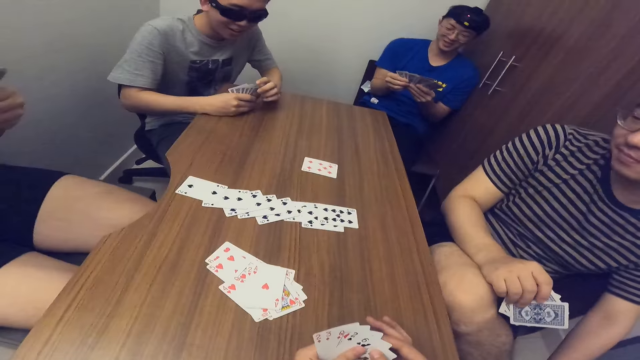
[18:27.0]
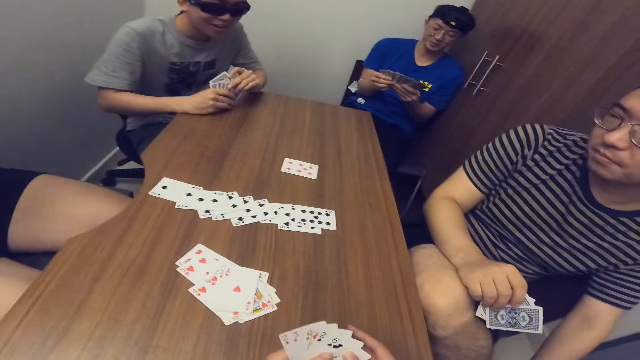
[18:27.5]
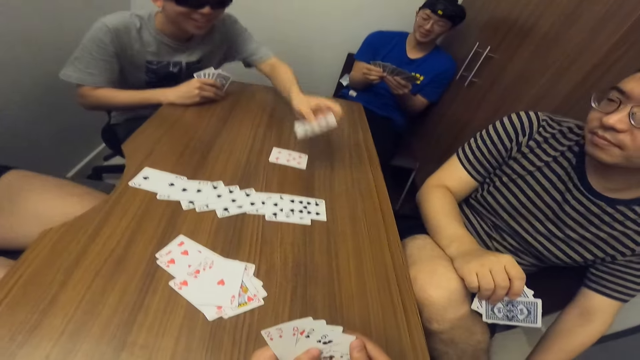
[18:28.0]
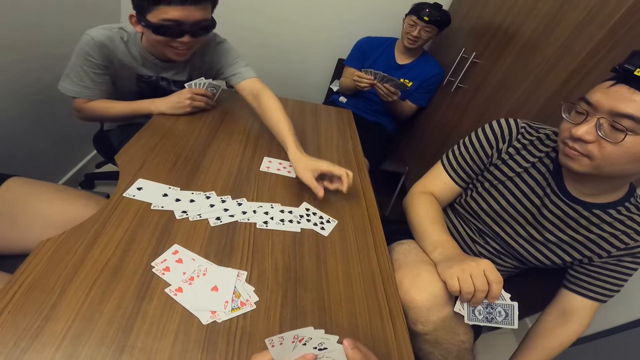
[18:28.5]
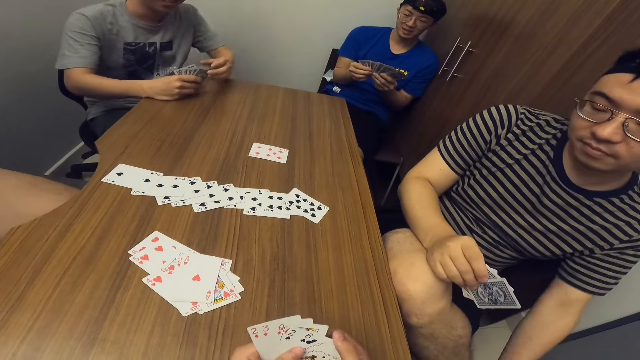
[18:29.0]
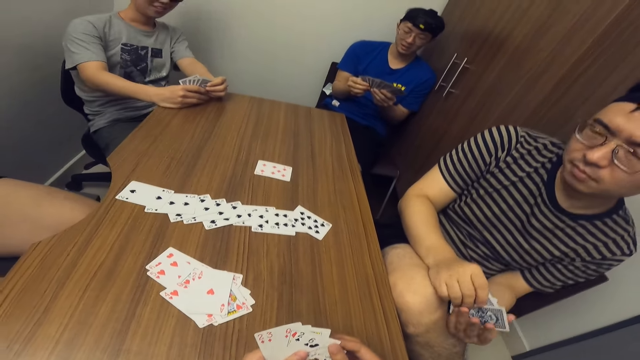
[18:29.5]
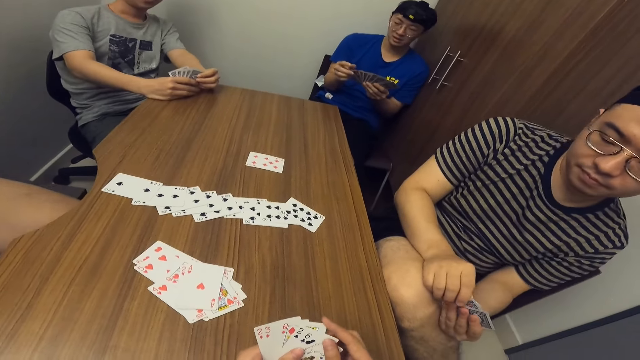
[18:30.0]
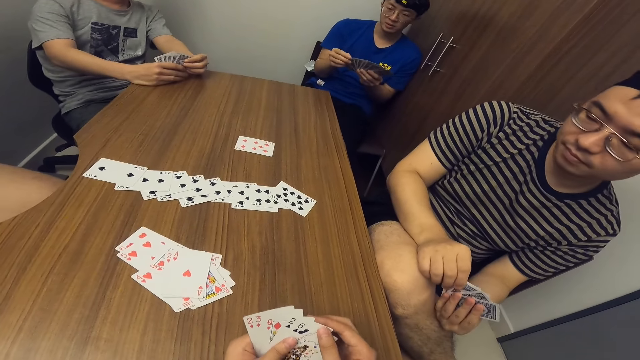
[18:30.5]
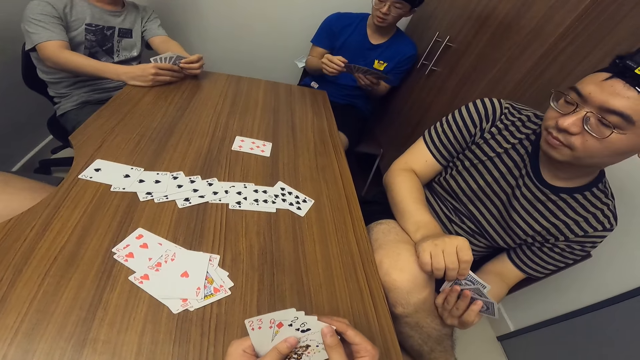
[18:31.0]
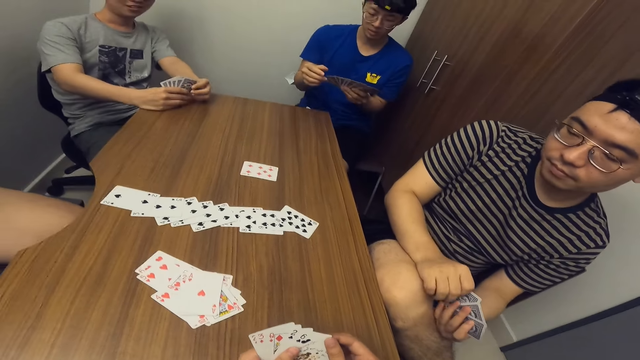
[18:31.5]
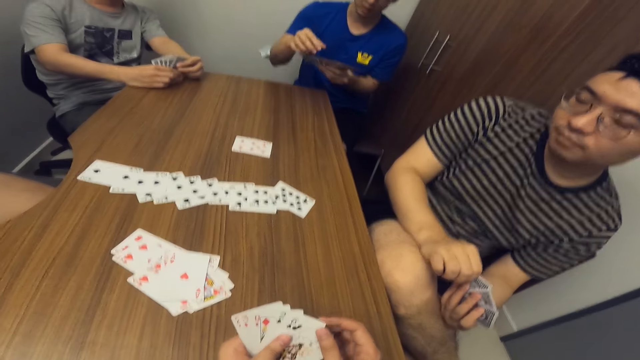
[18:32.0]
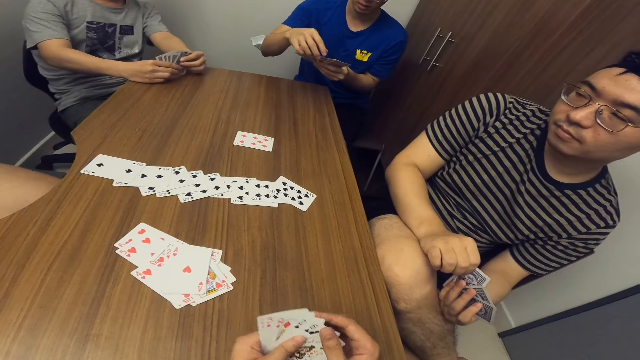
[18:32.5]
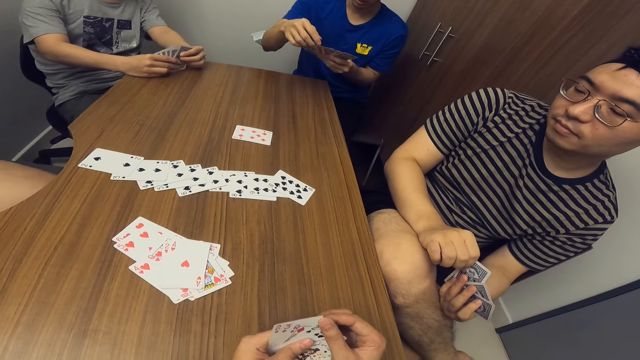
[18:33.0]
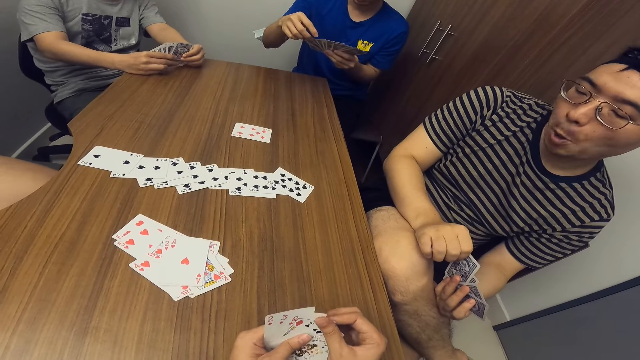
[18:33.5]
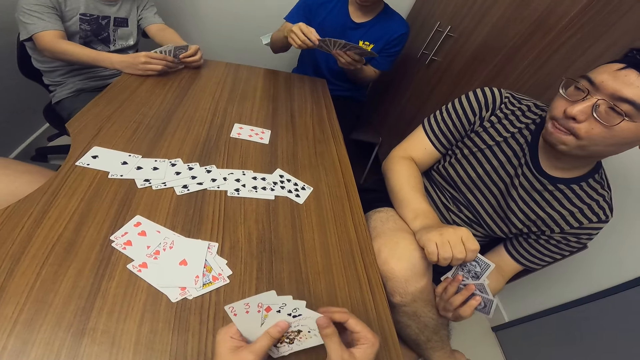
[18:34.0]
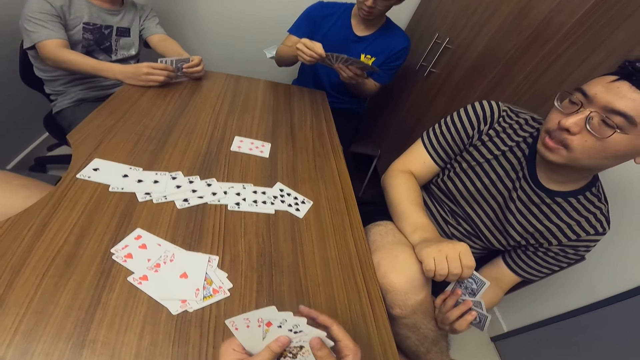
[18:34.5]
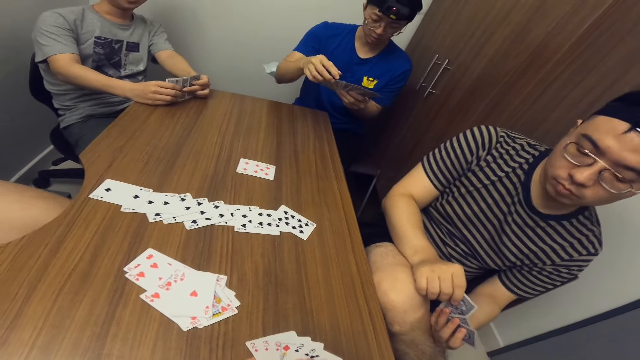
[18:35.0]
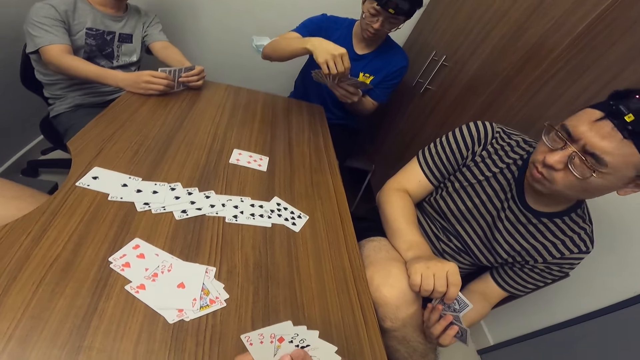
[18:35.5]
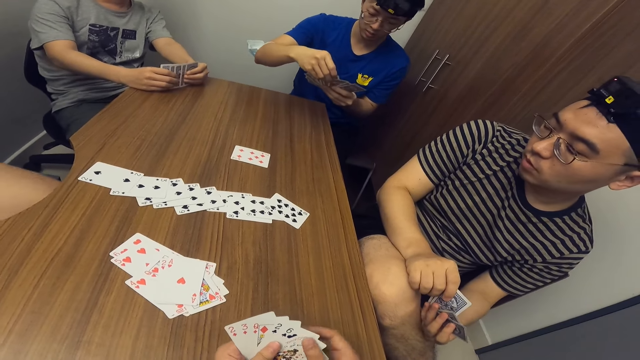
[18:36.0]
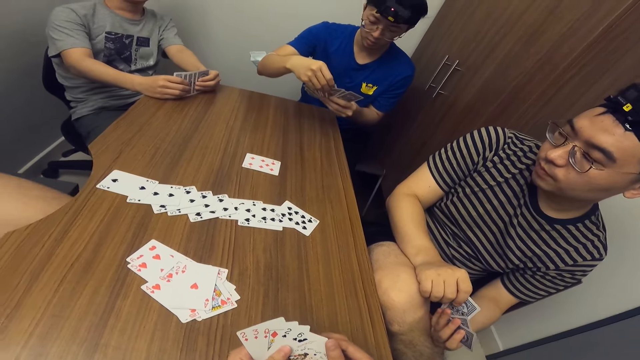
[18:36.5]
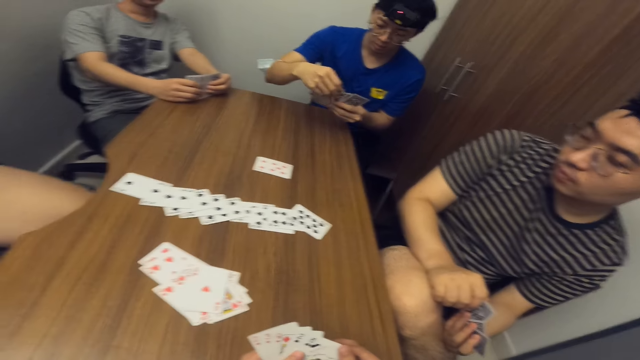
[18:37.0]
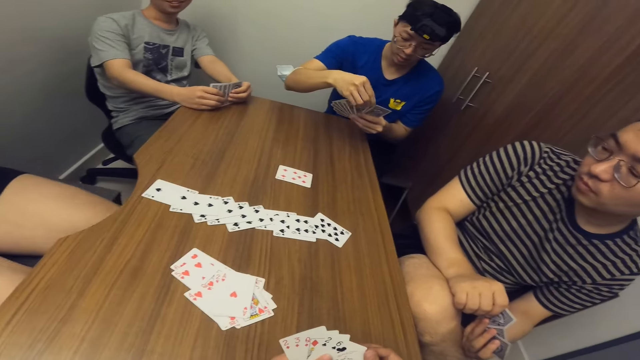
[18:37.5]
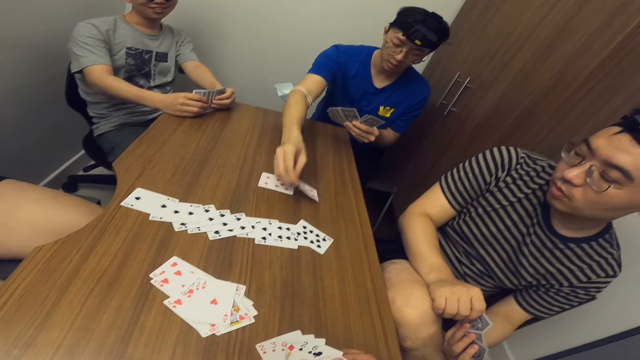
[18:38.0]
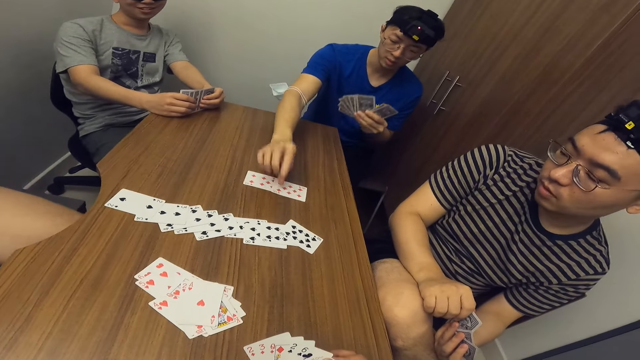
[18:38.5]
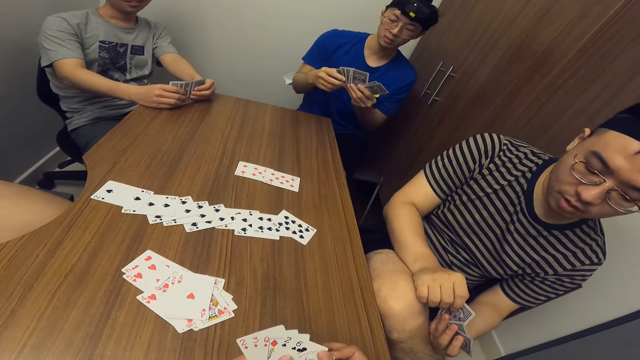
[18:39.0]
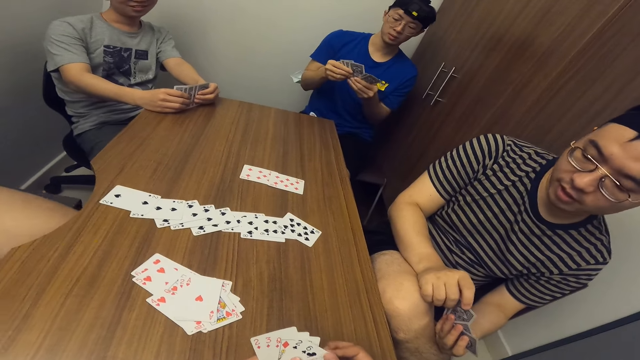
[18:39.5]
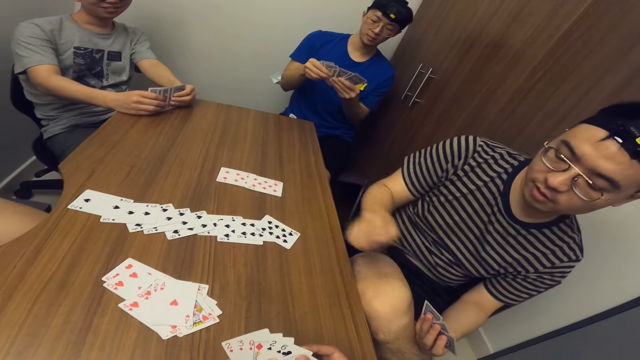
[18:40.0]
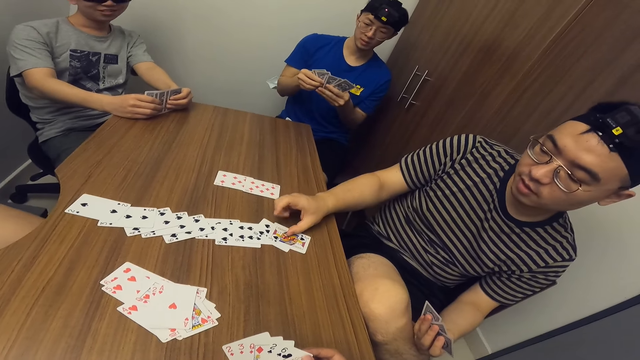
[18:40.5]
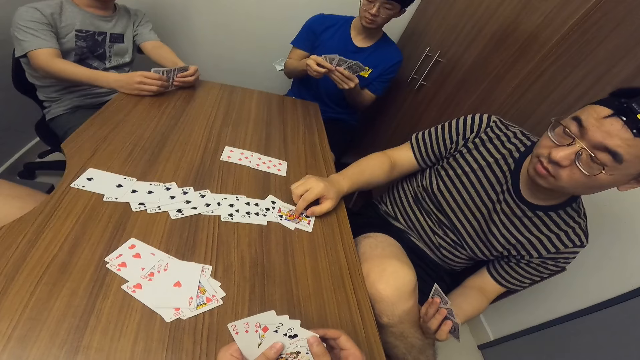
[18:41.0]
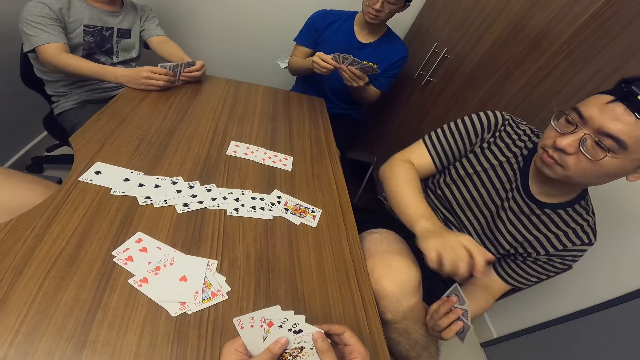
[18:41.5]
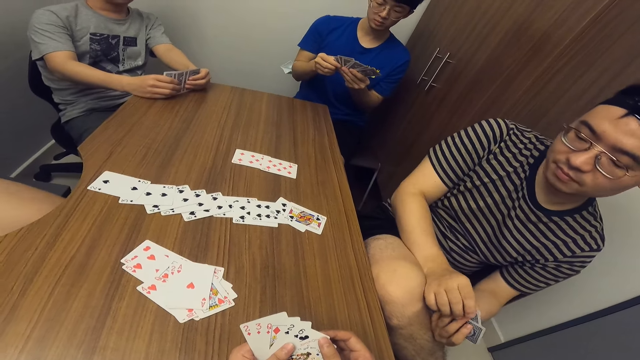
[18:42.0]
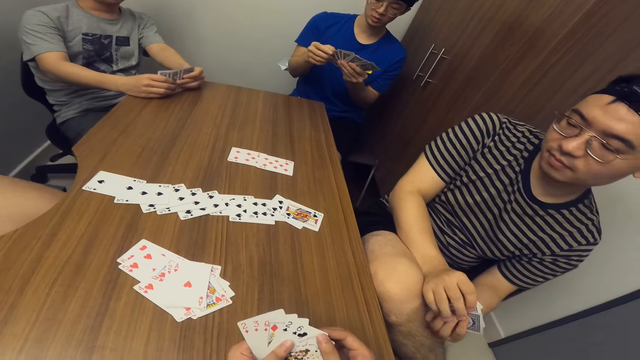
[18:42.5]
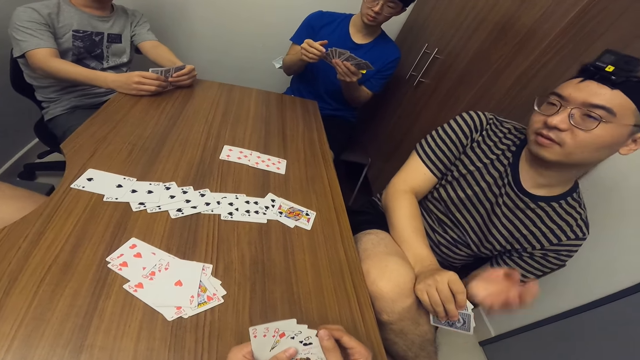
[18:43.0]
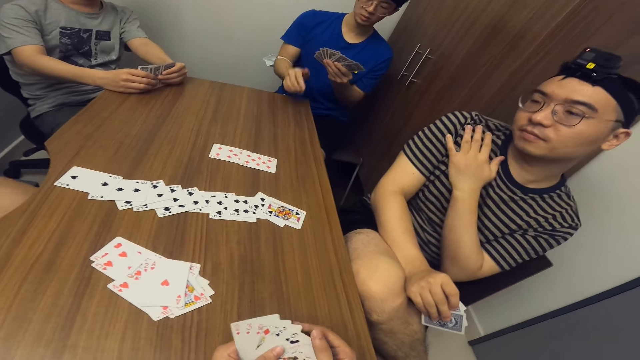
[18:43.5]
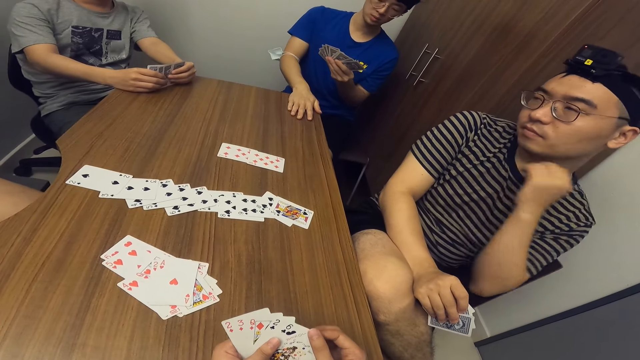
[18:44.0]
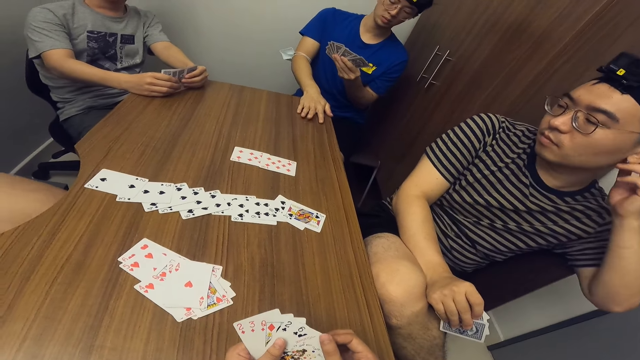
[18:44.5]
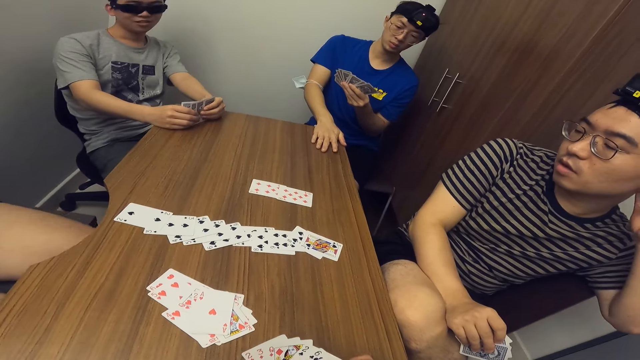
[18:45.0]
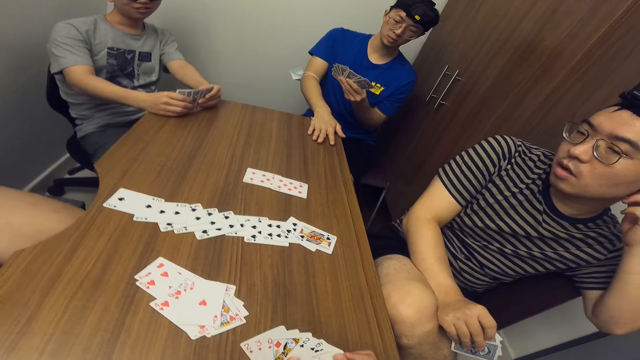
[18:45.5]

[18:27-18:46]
A man places a game card on the table with his right hand. Another man places a game card on the table with his right hand. Another man places a game card on the table with his right hand.

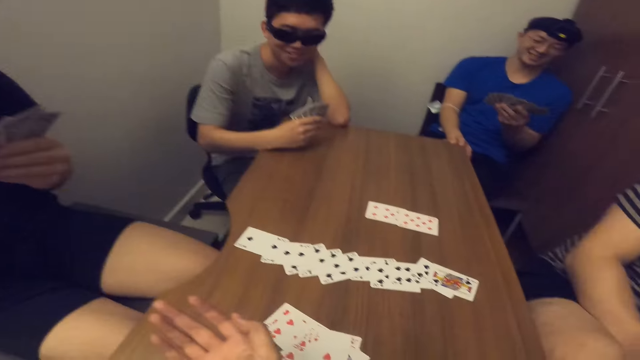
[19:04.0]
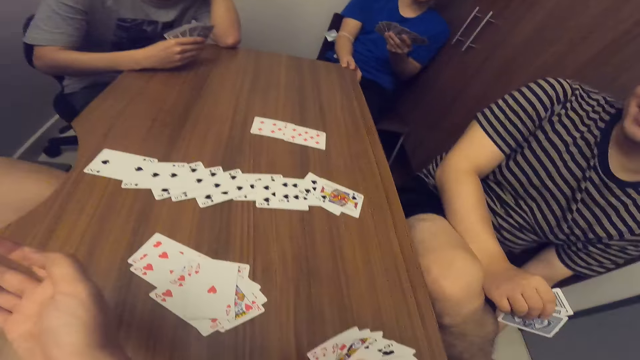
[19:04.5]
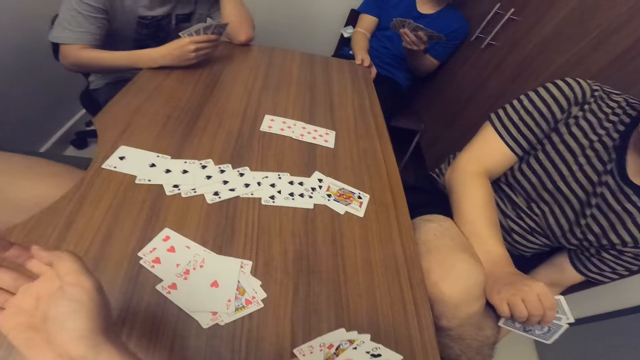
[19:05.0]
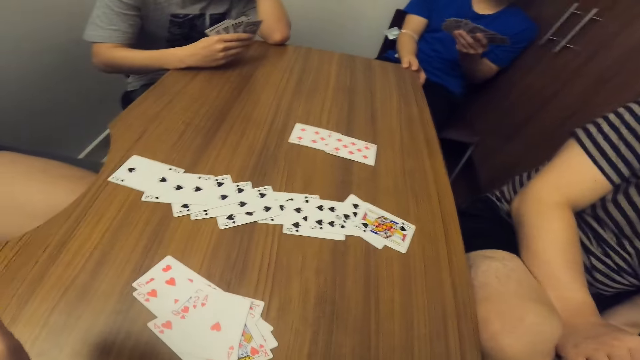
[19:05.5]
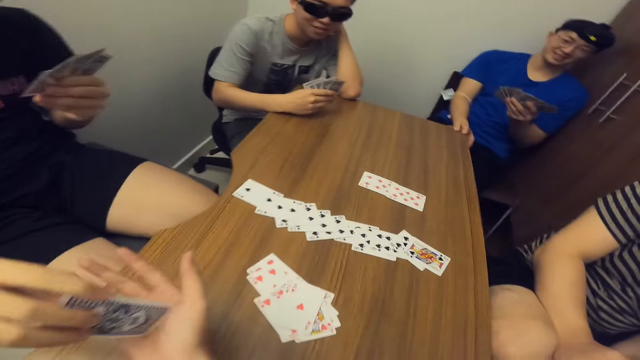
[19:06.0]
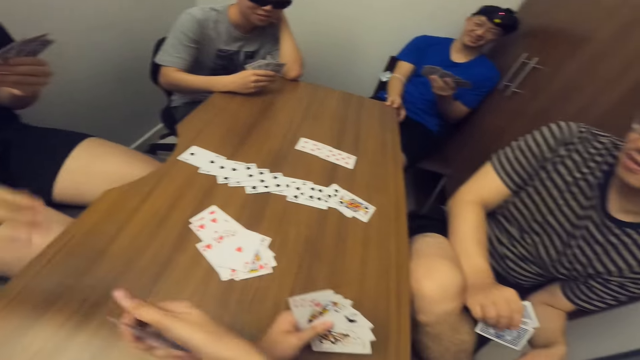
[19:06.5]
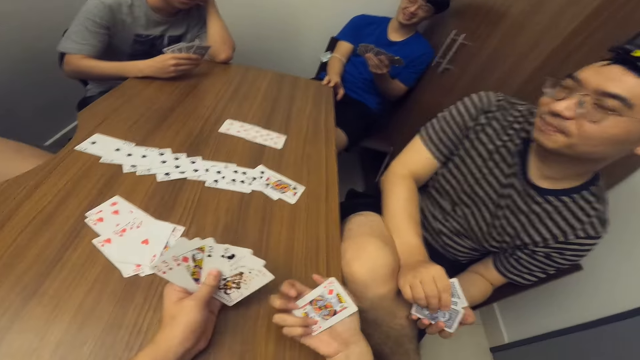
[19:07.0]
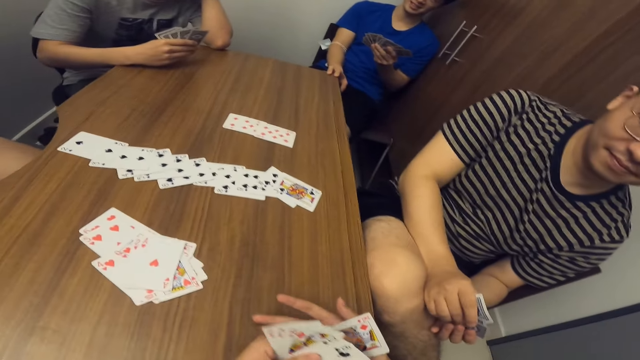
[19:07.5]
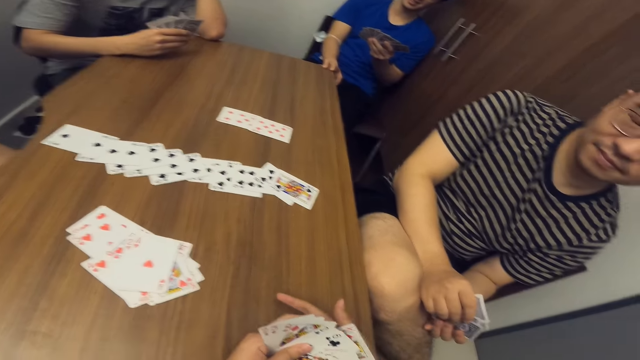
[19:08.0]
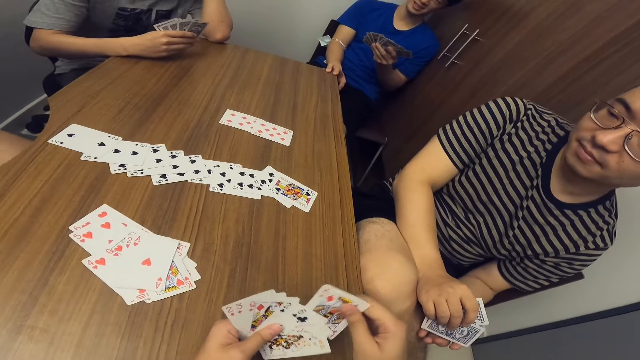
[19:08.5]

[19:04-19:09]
The camera wearer collects a card from a man with his right hand. The man passes a game card to the camera wearer with his right hand.
